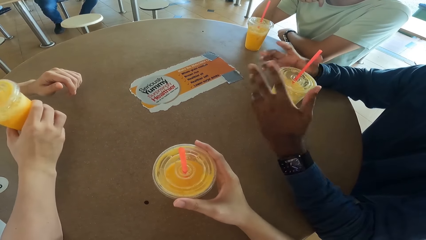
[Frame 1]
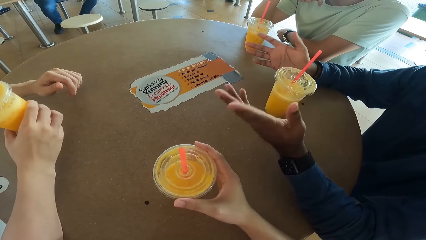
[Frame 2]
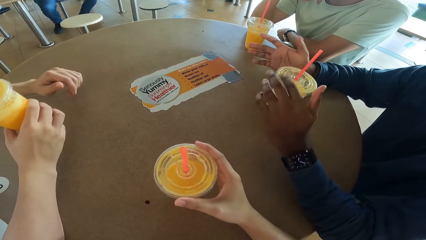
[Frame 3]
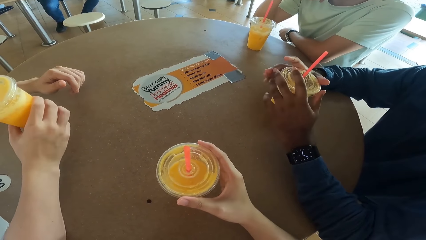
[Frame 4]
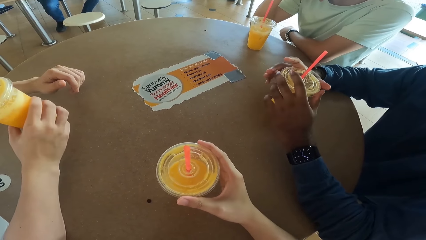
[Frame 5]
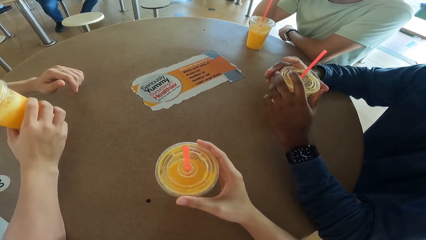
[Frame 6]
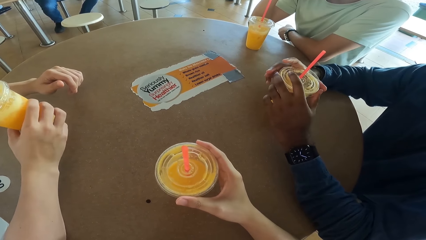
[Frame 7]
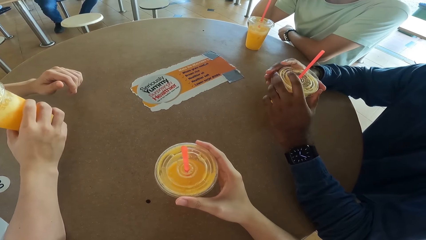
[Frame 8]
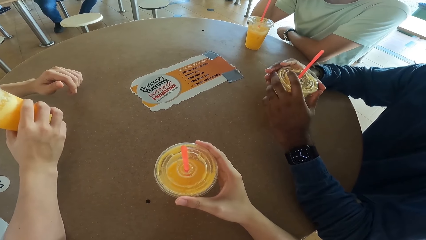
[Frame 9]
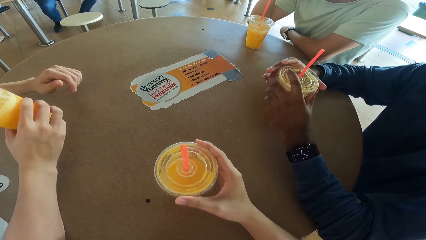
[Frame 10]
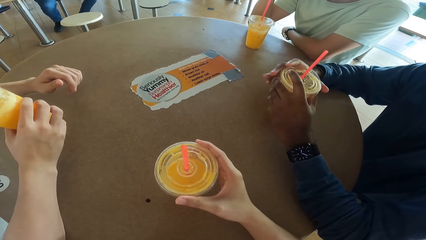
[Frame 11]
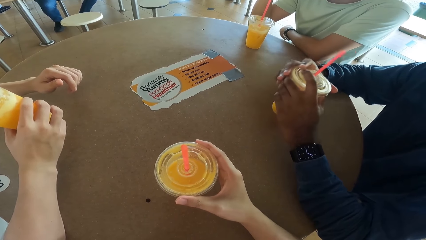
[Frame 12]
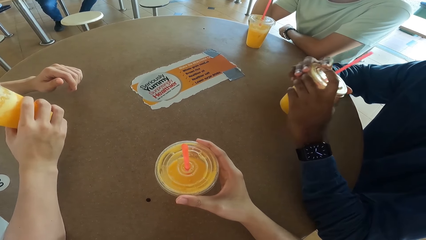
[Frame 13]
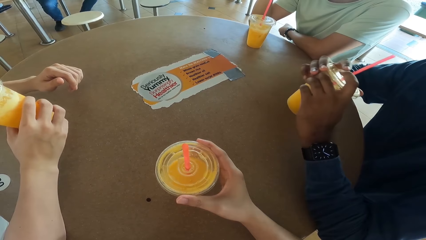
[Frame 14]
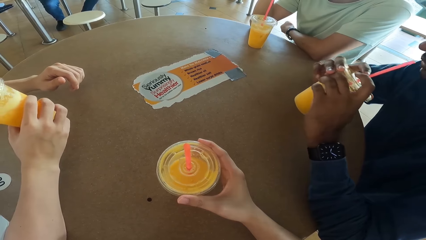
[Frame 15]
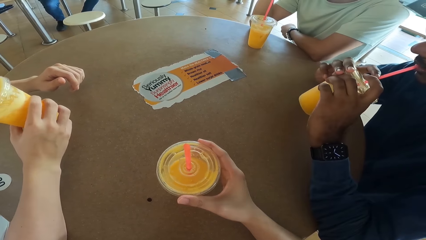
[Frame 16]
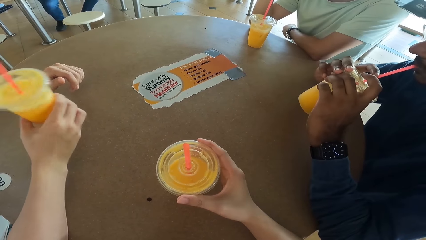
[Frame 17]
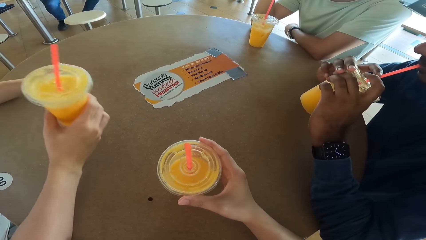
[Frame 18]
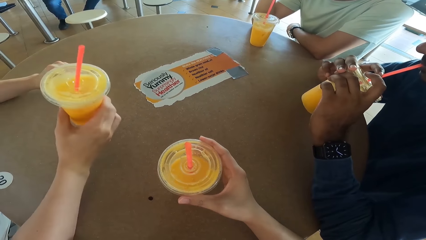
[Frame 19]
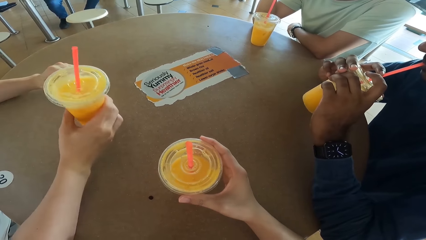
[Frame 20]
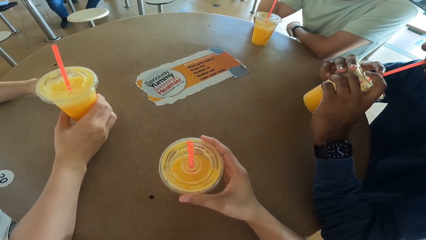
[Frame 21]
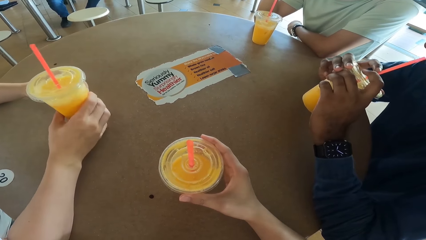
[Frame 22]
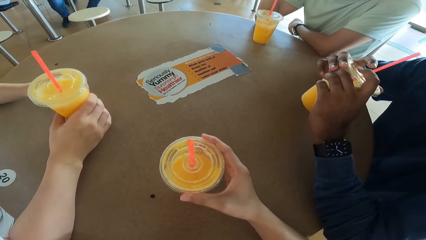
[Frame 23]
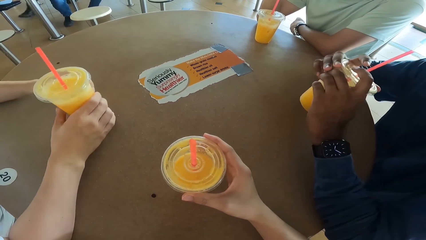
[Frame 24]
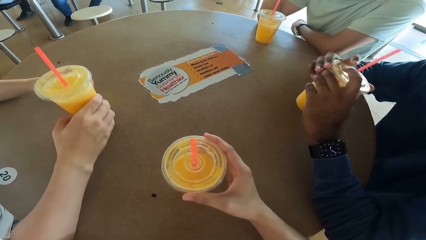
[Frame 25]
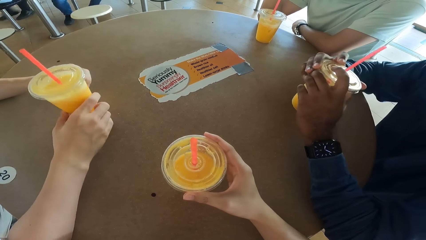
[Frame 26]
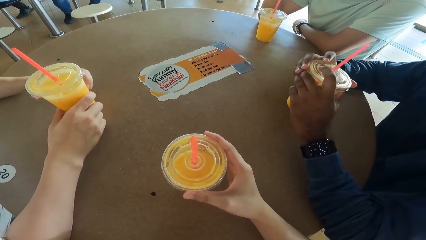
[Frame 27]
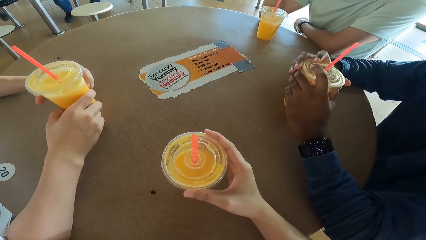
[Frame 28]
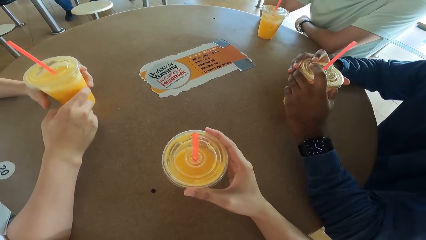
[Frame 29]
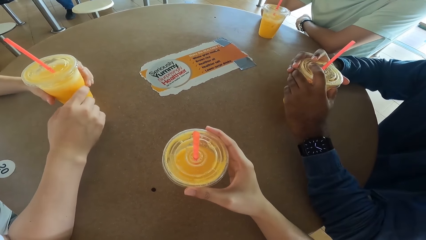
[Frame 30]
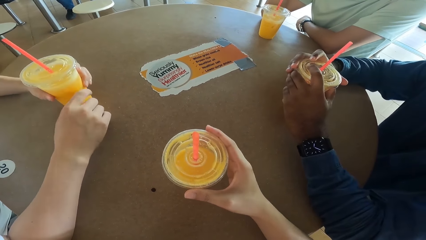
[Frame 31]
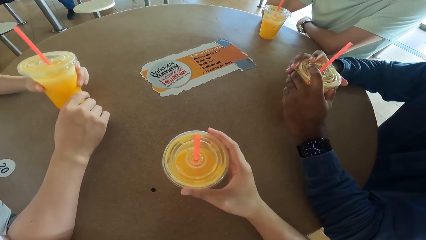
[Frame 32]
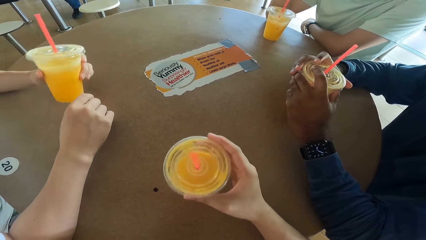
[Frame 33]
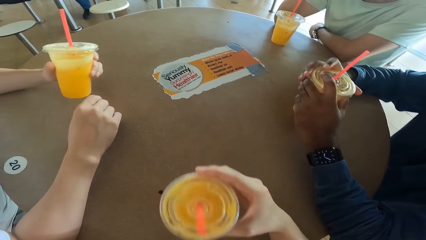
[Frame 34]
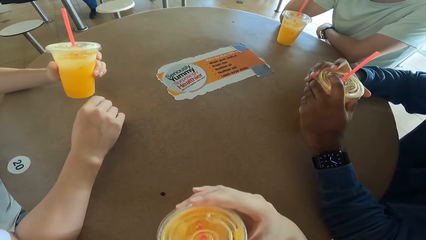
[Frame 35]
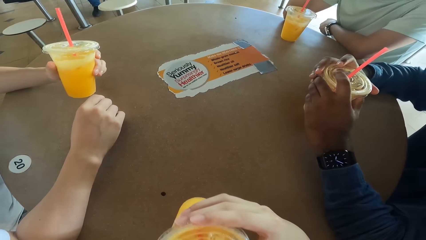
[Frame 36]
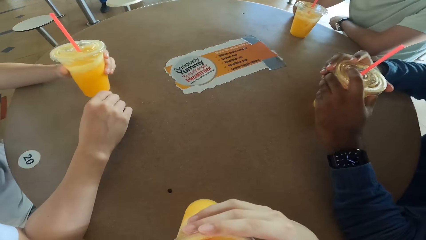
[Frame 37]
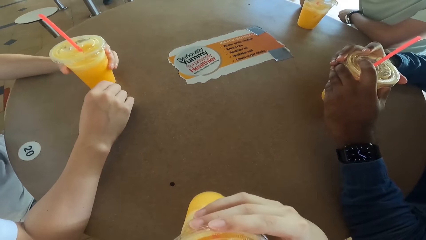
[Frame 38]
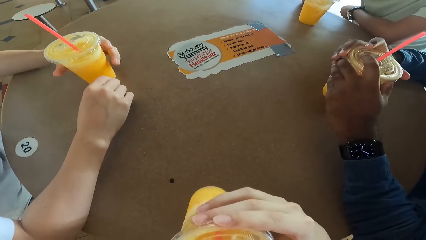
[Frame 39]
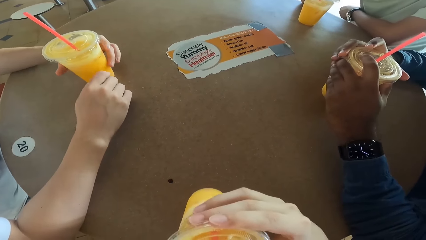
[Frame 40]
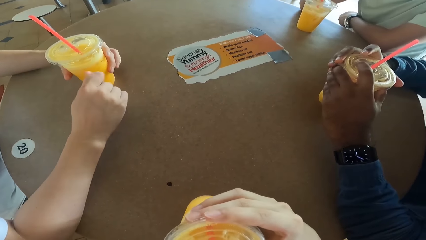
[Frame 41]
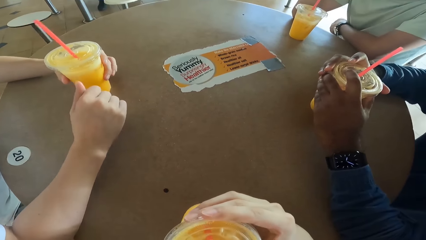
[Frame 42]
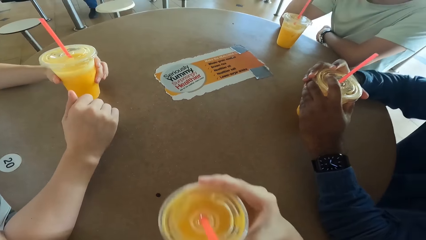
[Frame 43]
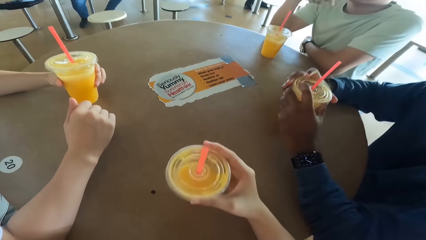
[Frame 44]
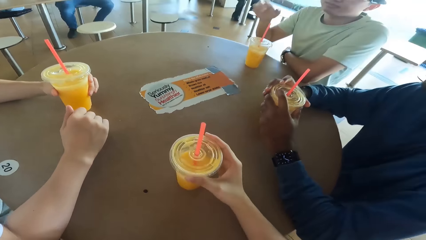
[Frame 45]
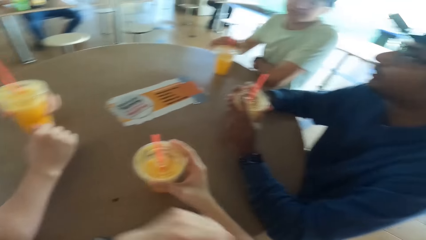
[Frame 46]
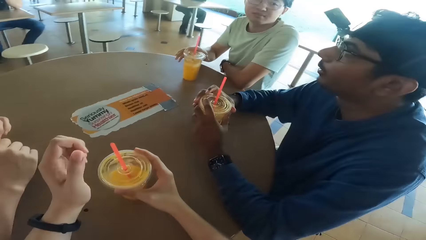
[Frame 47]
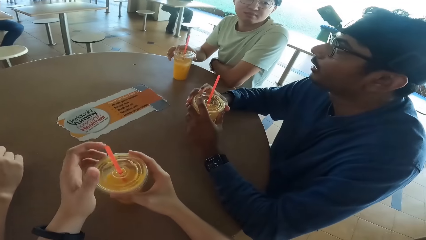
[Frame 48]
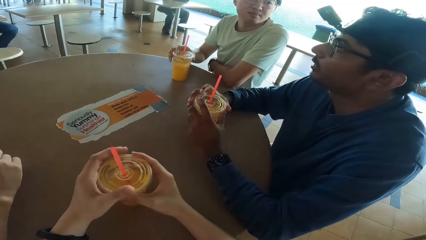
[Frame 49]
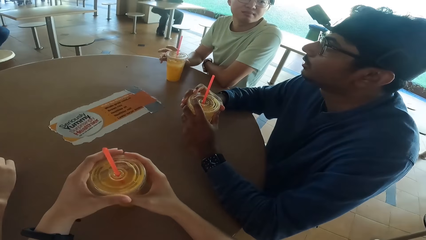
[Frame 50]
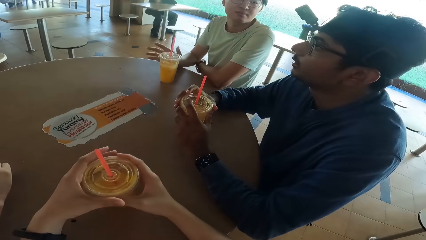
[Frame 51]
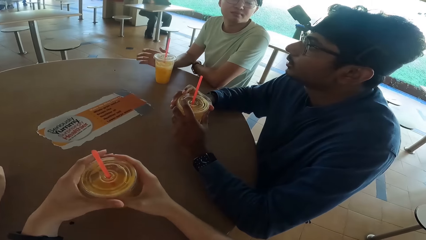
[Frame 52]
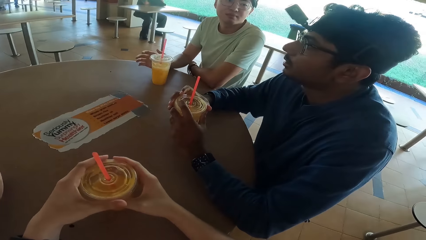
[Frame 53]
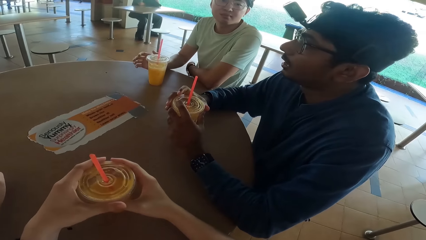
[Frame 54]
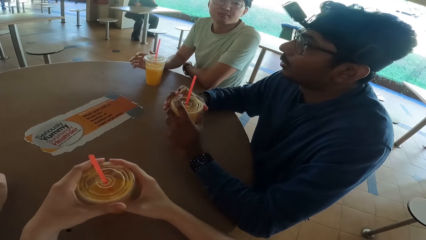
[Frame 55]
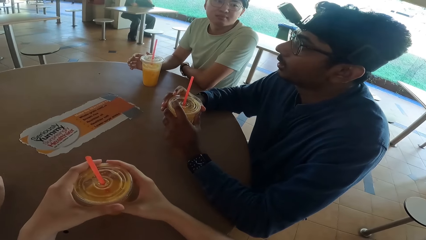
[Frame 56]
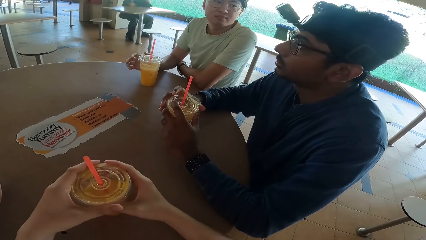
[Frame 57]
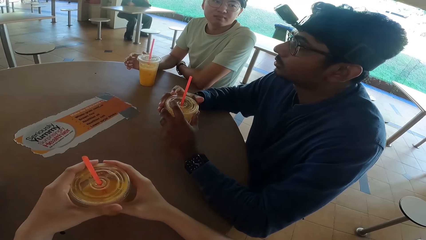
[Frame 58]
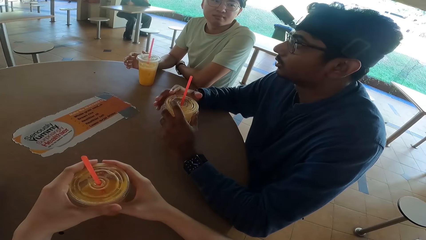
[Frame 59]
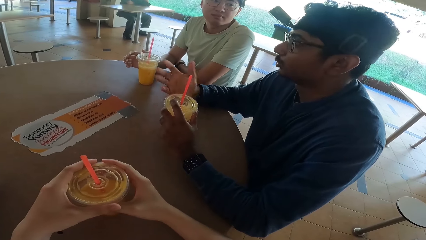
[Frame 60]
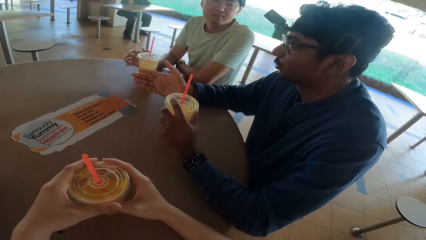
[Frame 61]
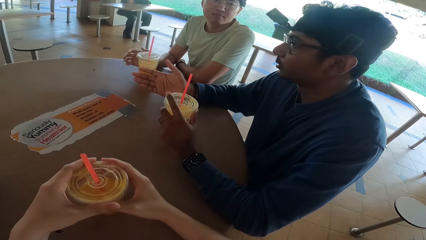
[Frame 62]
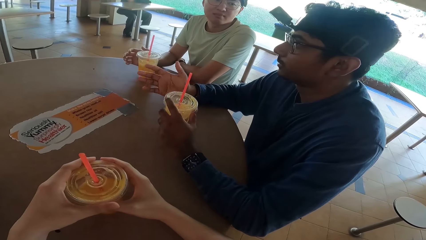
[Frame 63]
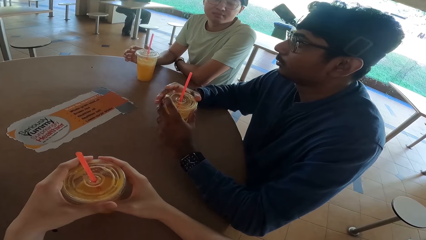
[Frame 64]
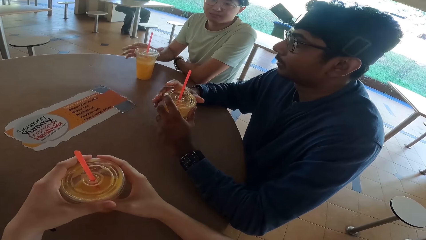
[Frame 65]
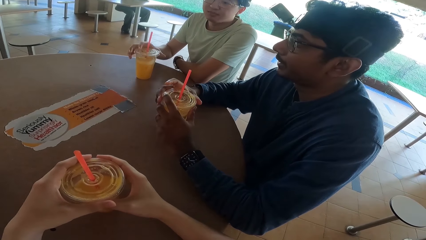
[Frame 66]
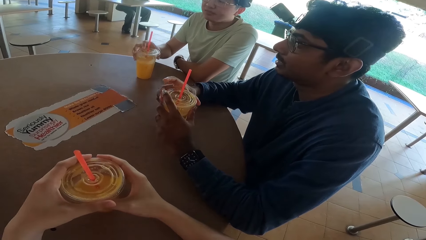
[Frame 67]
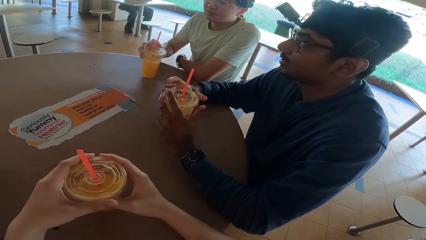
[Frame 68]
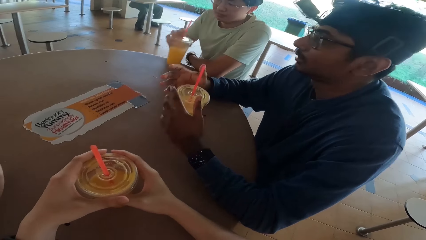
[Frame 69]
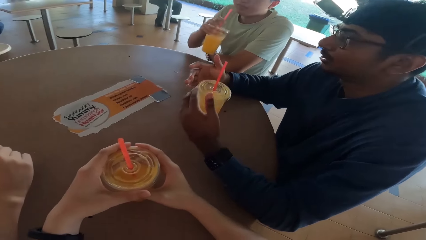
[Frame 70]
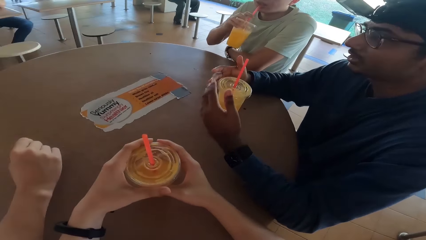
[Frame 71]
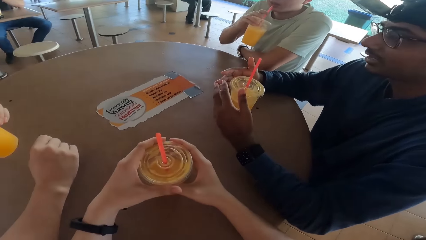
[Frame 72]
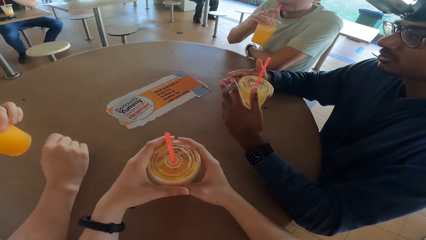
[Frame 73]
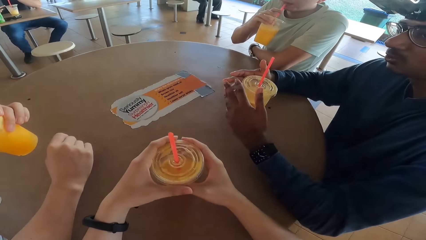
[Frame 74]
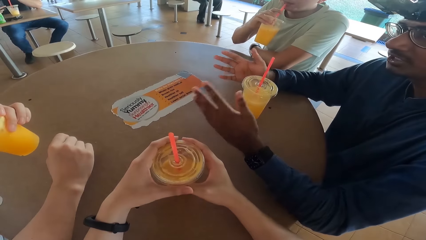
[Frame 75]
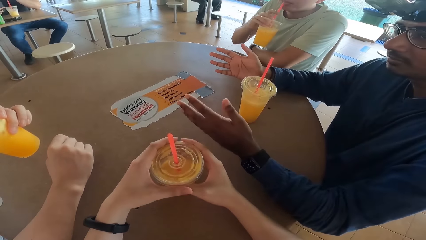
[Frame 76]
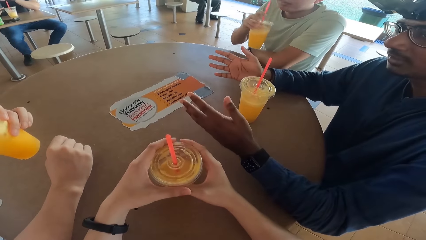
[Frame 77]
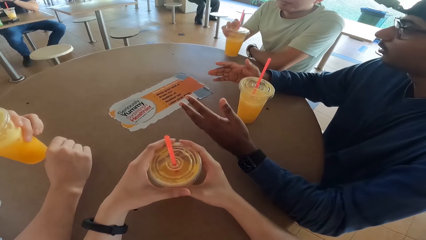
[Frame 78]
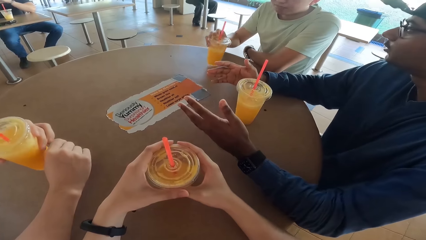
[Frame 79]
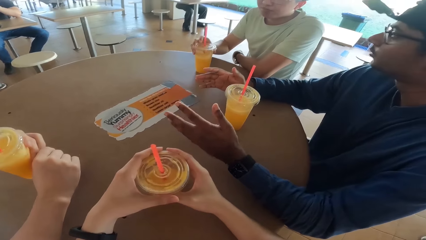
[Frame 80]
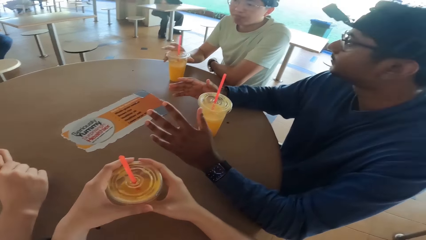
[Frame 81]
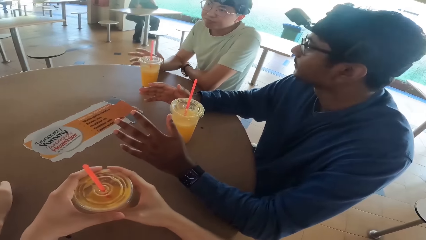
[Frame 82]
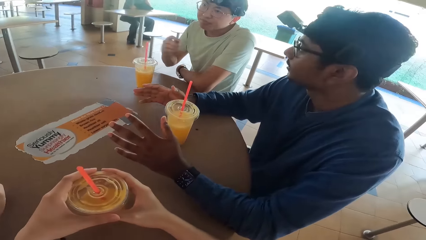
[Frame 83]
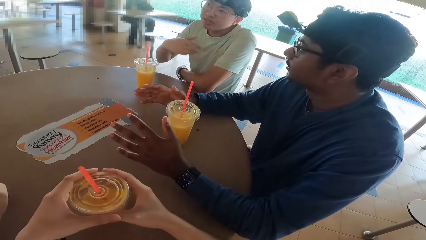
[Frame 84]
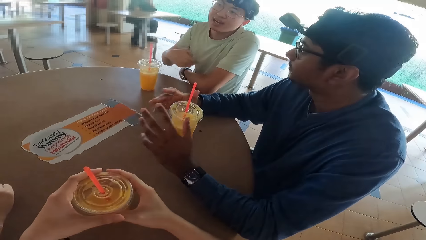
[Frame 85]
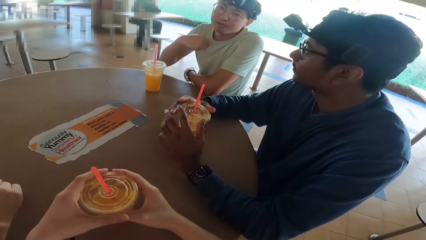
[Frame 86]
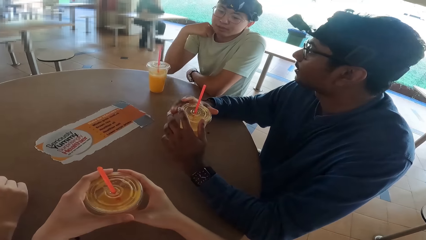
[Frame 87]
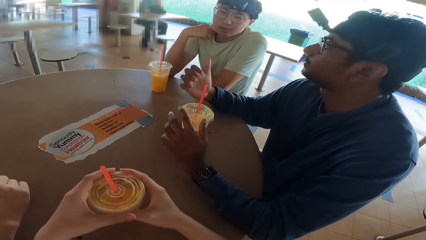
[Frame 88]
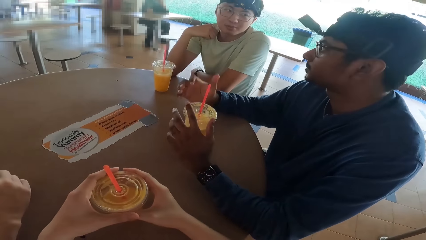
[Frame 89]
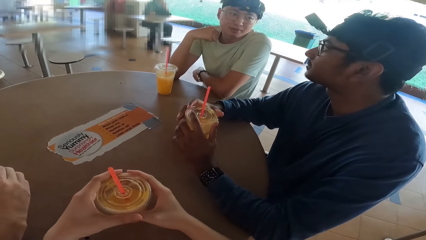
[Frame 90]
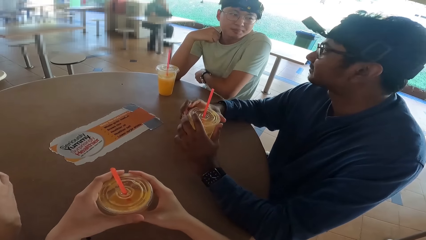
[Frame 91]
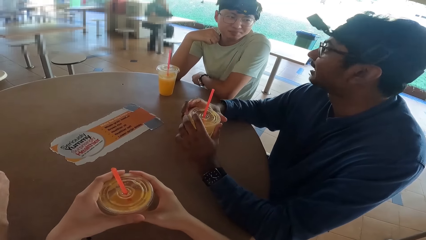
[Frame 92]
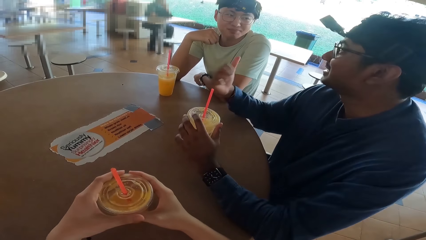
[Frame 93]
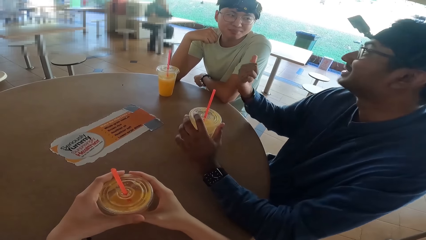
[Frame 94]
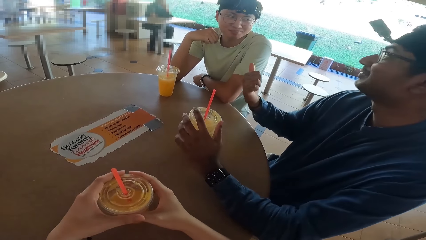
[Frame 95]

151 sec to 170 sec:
A person takes a drink. Another person takes a drink. The camera wearer takes a drink. A third person takes a drink. Another person talks. The third person places down the drink.
